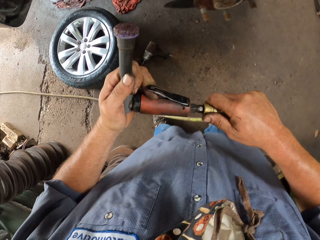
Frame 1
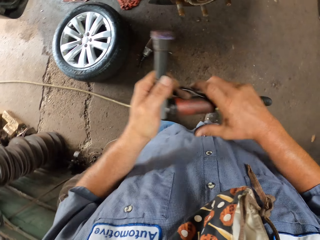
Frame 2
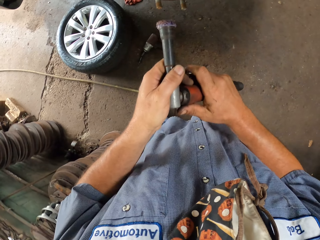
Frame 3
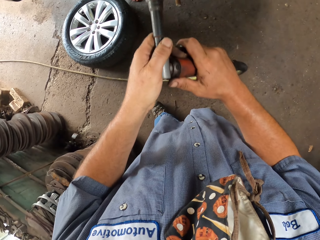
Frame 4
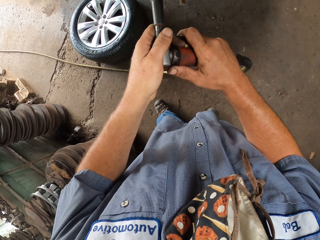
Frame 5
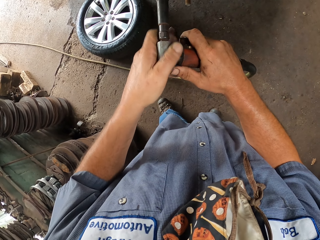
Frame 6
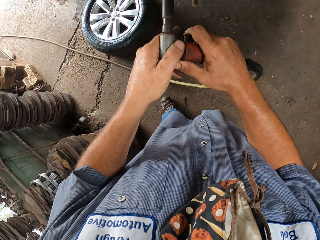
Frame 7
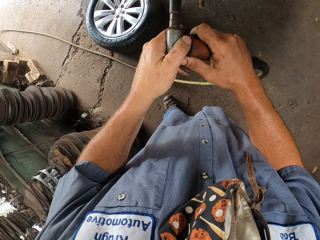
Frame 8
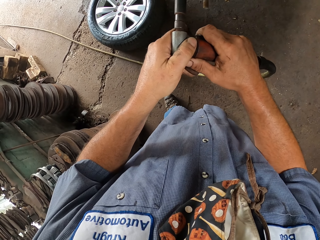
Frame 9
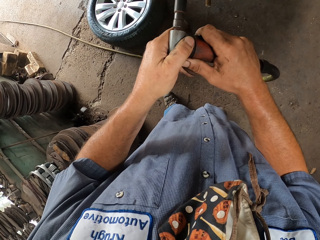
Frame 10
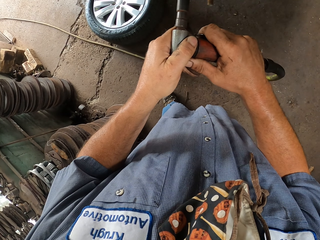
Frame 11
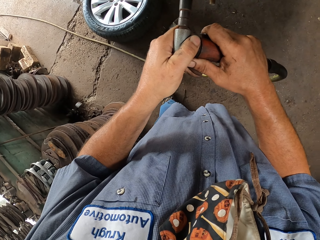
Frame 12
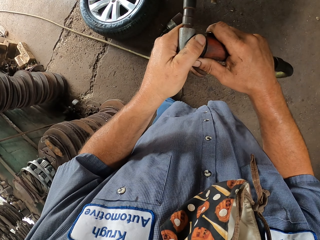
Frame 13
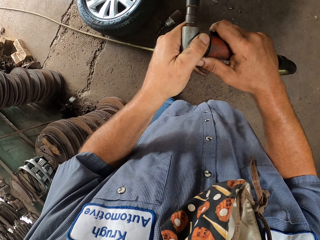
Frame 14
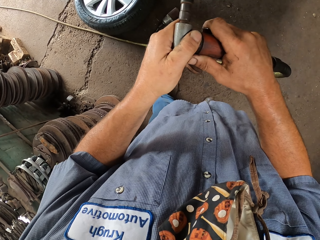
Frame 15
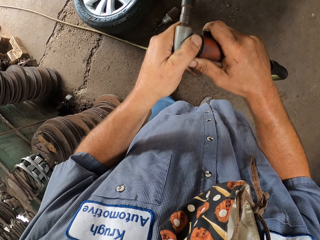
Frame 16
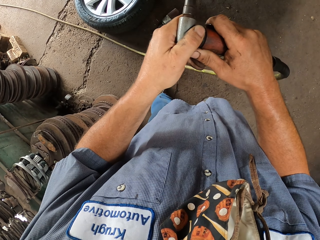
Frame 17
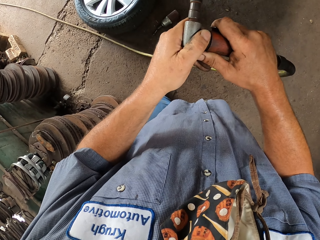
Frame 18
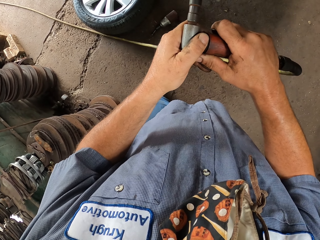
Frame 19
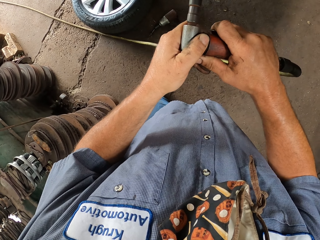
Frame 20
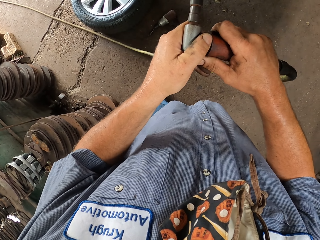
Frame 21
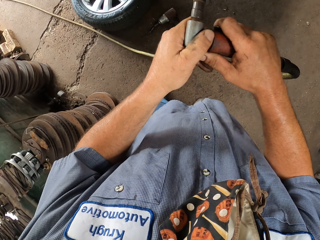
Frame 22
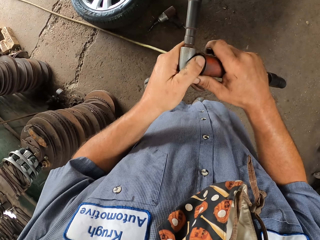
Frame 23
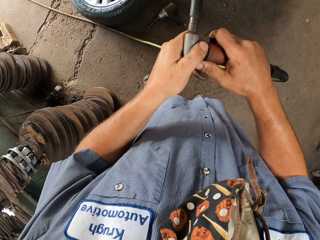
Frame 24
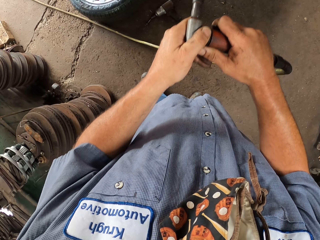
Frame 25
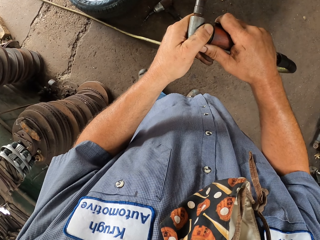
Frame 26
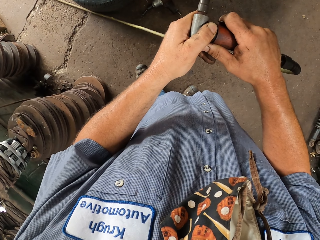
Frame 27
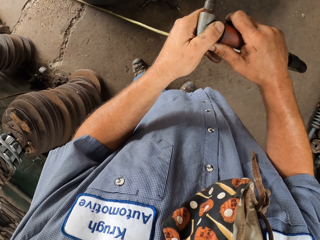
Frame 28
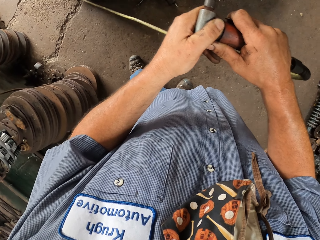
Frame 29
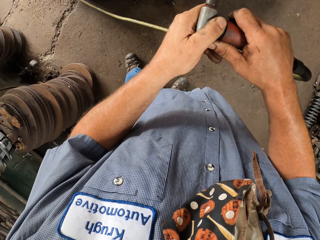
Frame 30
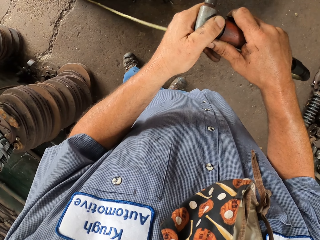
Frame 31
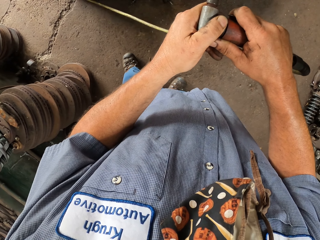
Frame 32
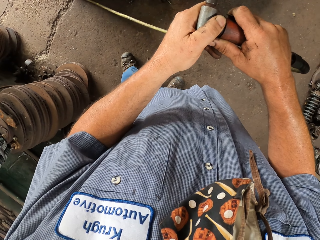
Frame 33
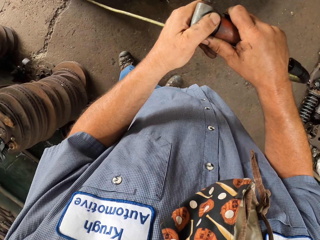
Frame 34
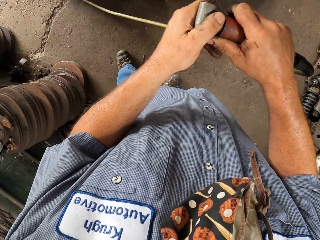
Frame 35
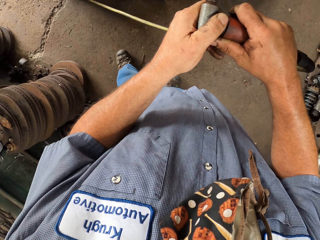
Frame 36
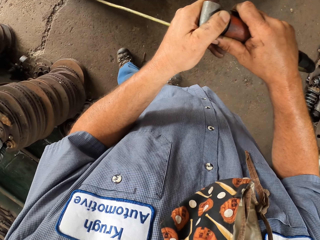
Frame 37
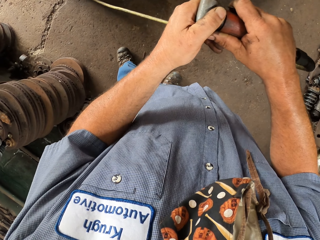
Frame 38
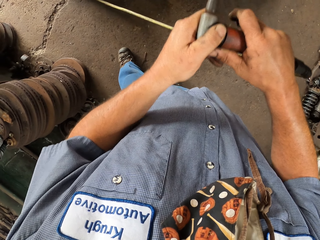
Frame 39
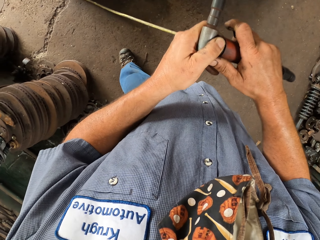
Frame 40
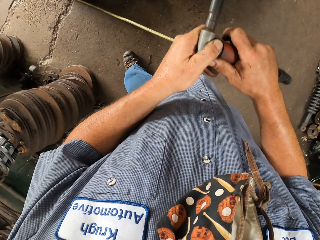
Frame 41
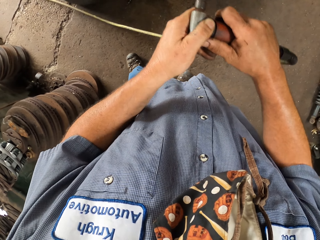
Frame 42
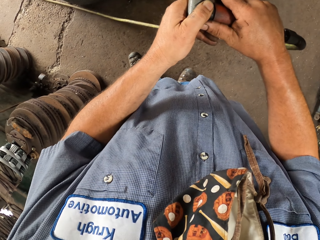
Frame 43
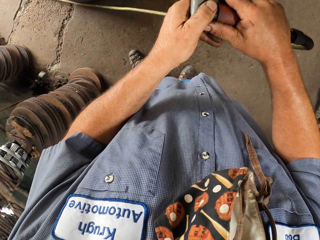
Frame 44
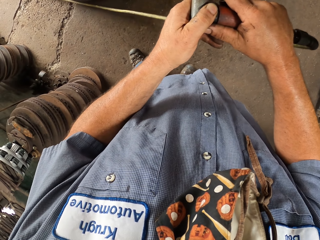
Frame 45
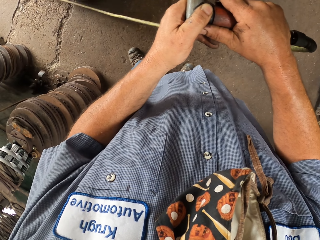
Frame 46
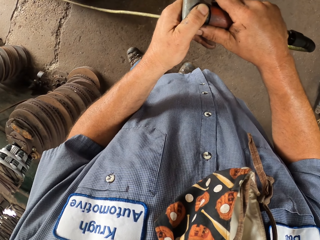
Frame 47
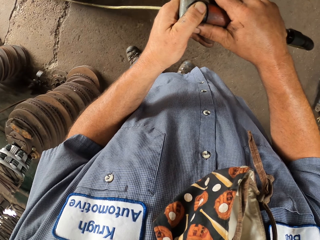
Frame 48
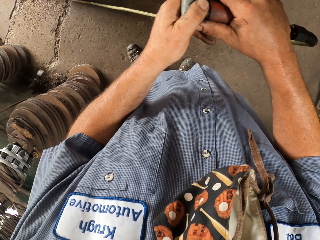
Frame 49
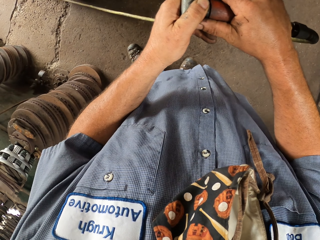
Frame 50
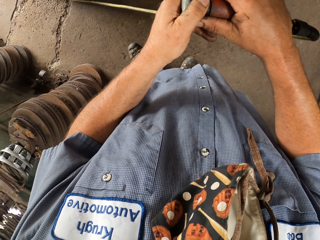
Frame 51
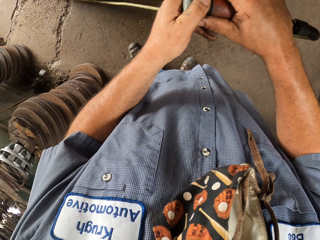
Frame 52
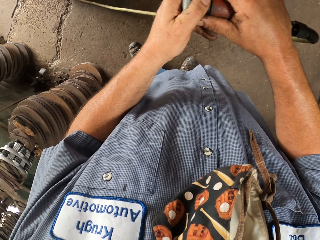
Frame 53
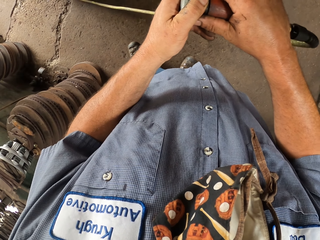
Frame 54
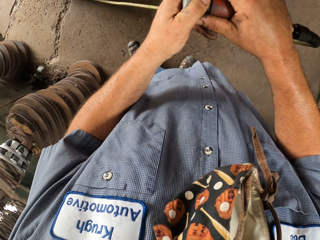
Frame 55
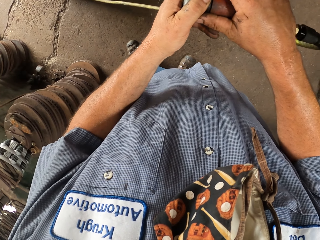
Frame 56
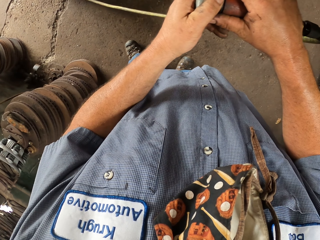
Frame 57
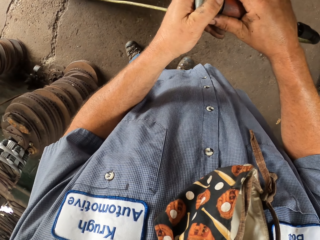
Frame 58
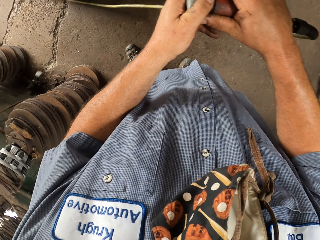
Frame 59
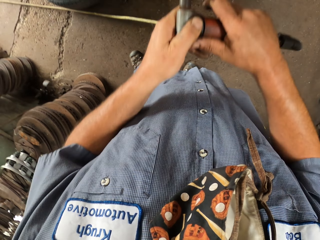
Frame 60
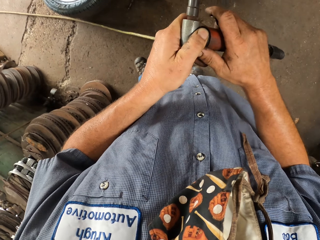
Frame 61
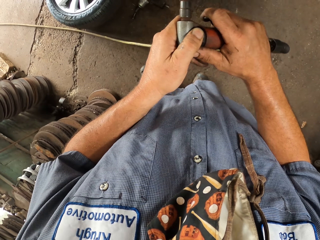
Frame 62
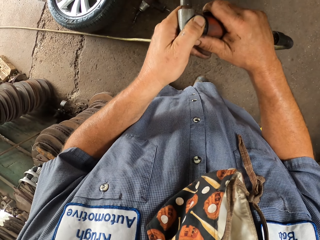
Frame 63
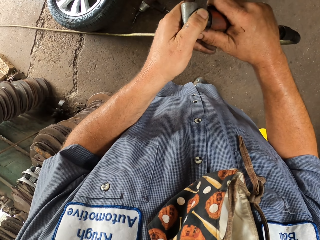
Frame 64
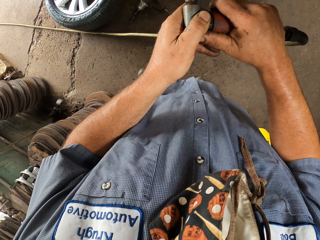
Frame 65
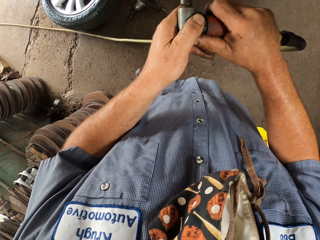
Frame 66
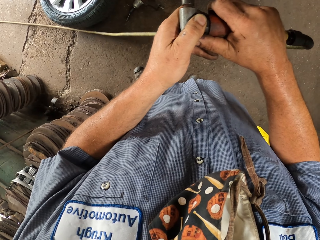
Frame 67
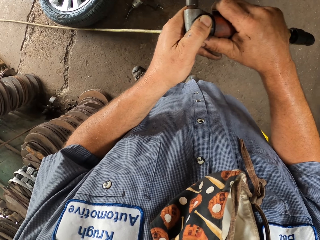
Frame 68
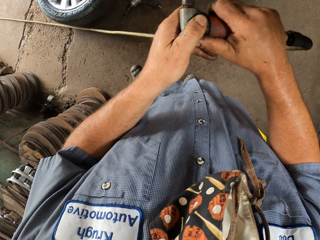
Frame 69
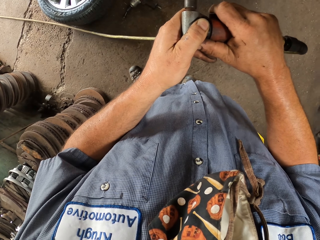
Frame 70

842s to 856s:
The camera wearer places the cable on something. They hold the pipe with both hands. They shake the pipe. They hold the pipe with both hands again. They move around something with both hands. They do so repeatedly.

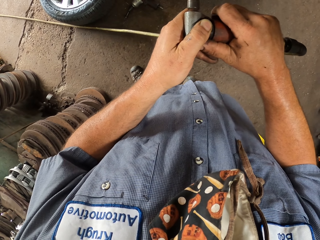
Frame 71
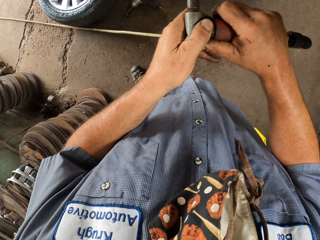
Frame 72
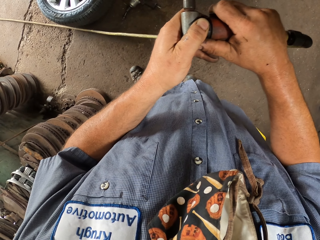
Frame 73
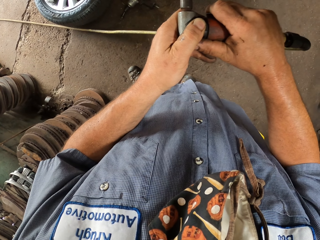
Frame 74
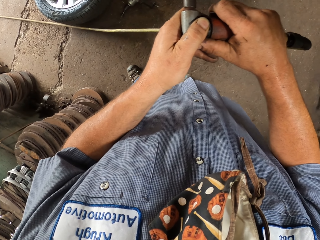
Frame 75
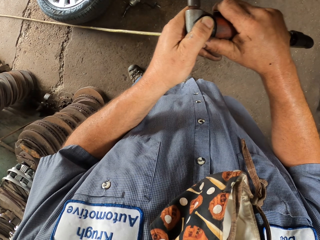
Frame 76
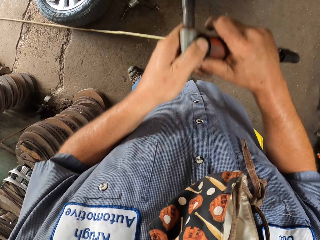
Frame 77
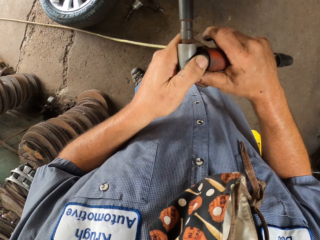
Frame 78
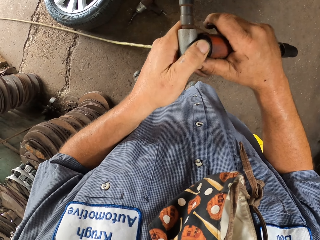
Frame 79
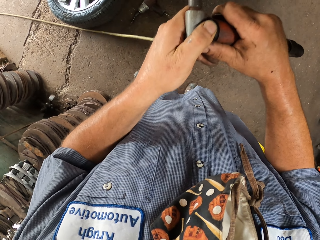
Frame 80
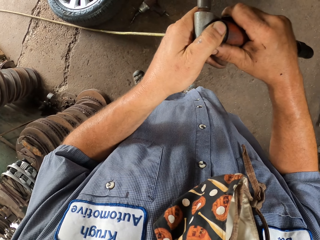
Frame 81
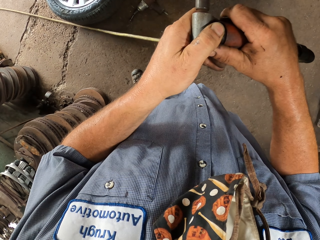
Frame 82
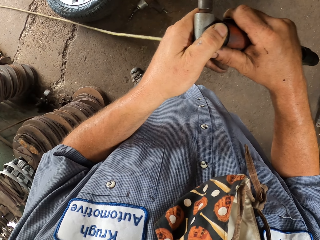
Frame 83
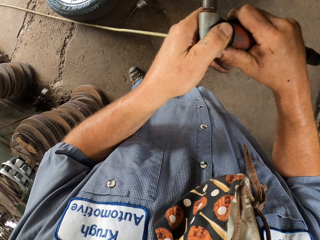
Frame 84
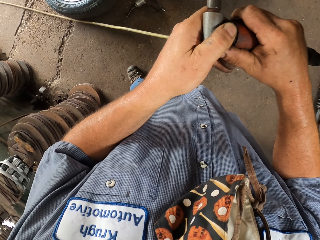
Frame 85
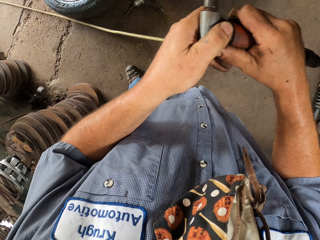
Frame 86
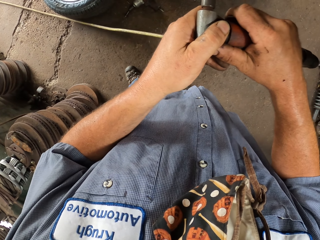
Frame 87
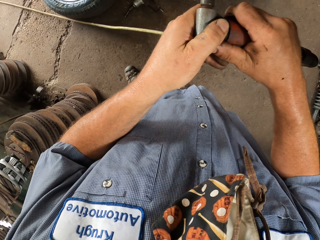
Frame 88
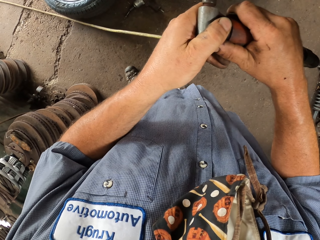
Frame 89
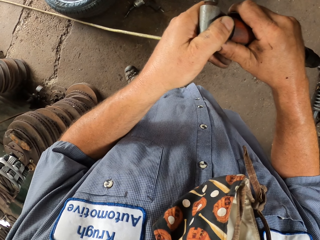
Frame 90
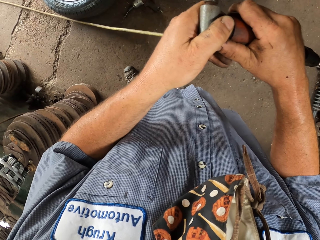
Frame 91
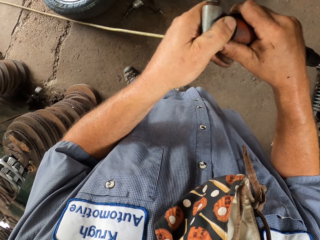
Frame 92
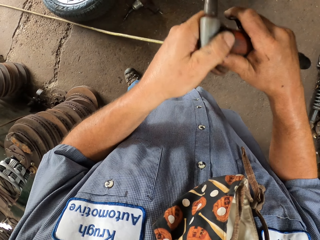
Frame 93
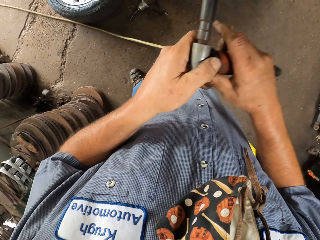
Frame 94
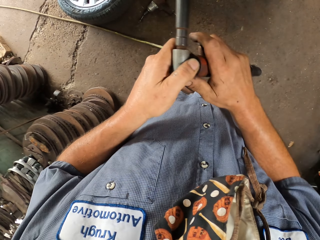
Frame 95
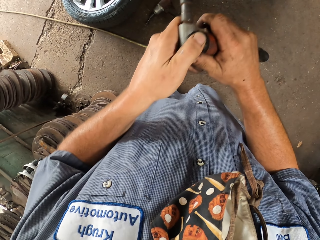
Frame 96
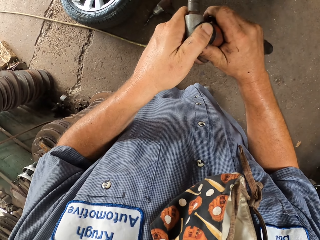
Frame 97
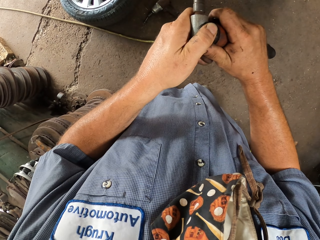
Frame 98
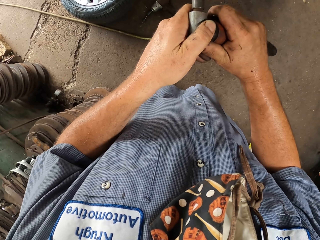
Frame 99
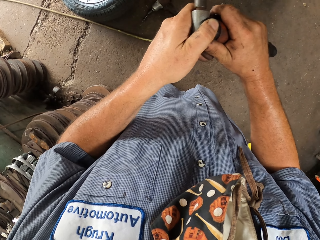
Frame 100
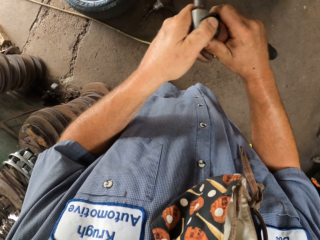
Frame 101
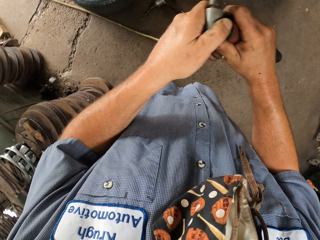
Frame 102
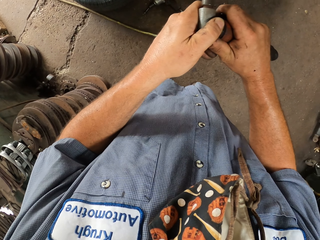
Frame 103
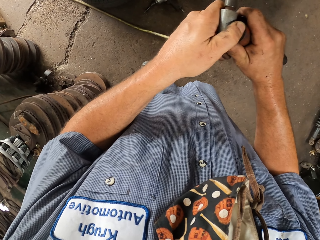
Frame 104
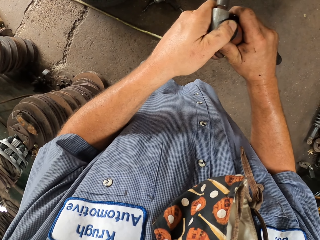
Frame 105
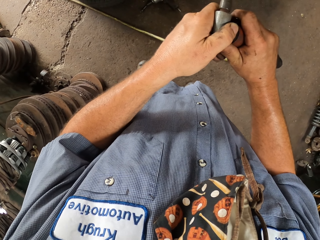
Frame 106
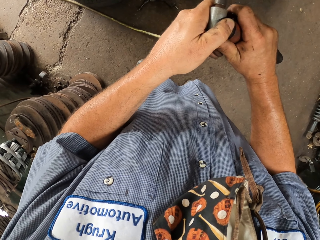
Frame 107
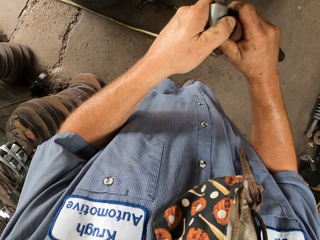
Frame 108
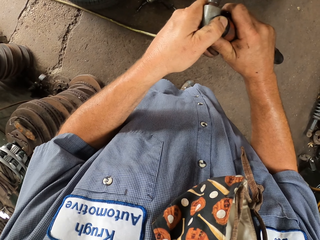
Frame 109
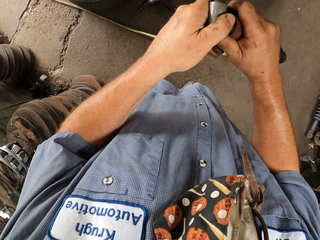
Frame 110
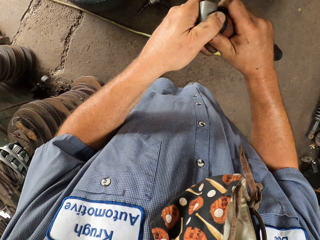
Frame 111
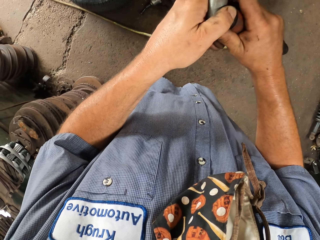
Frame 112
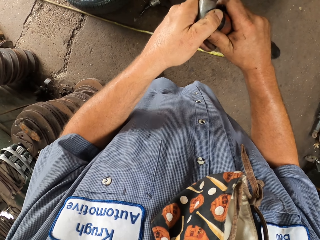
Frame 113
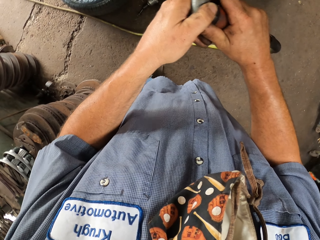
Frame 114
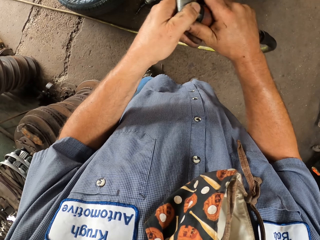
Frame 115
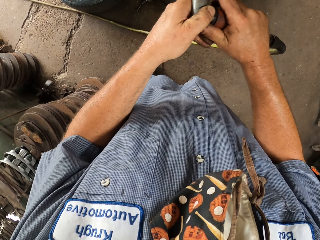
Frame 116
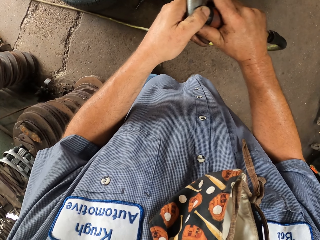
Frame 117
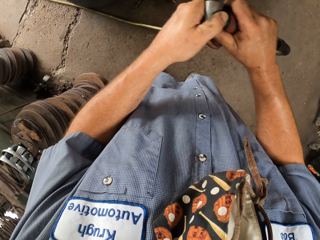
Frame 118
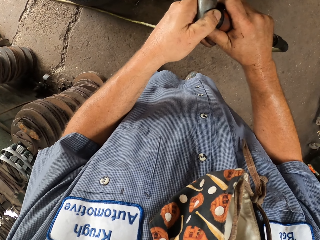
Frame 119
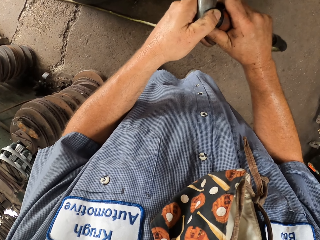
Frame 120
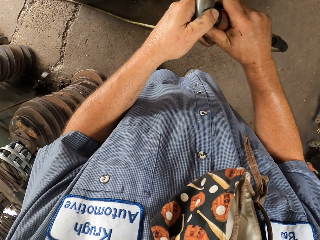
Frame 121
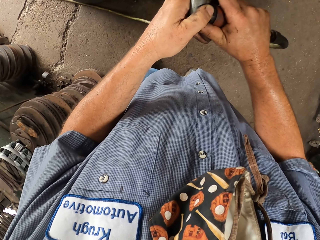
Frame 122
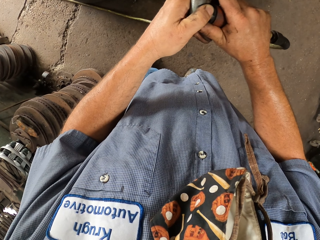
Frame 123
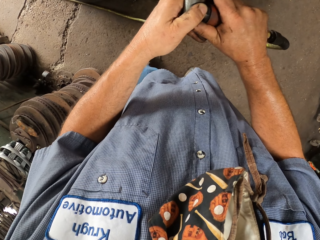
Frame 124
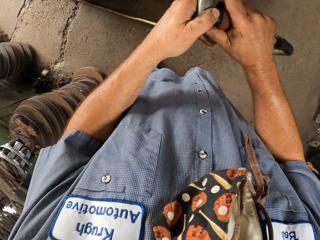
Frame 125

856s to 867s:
The camera wearer moves around something with both hands. They do so repeatedly. They hold something with both hands. They move around something with both hands. They hold something with both hands.
